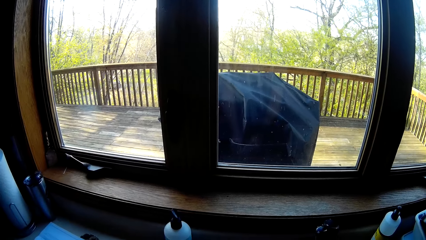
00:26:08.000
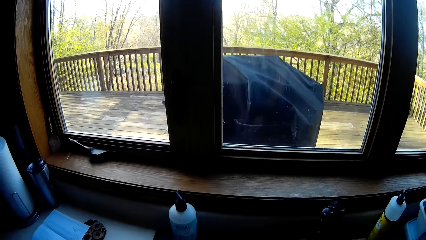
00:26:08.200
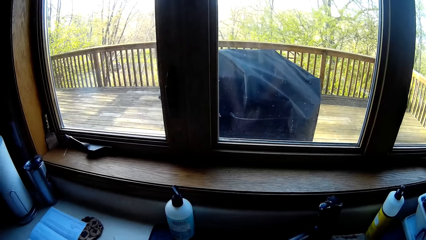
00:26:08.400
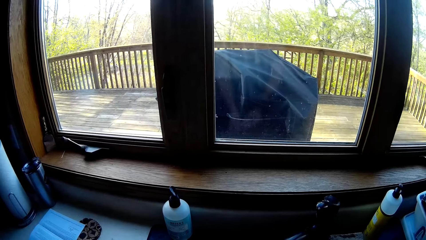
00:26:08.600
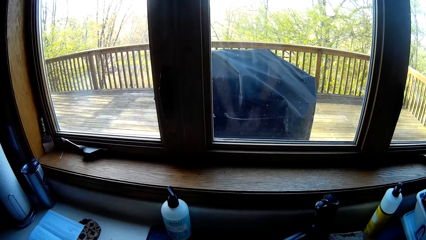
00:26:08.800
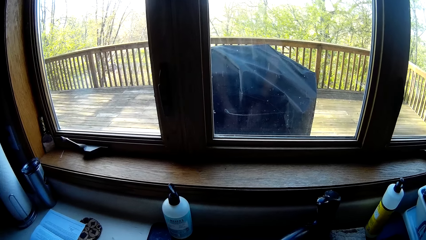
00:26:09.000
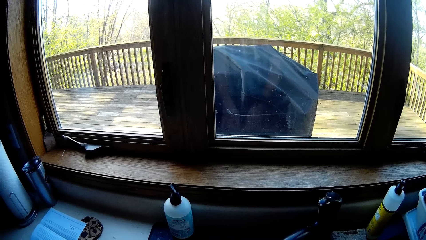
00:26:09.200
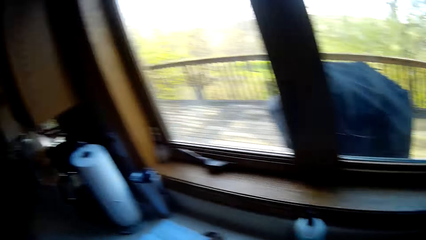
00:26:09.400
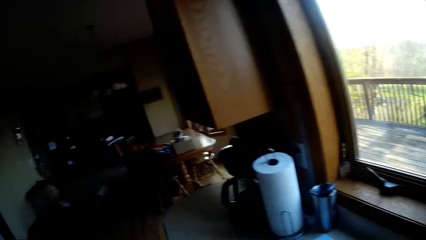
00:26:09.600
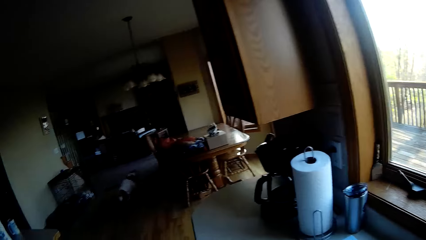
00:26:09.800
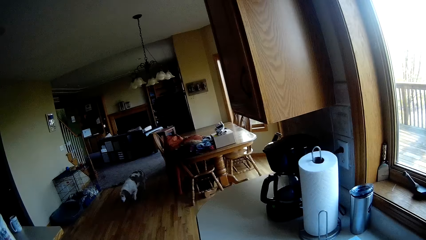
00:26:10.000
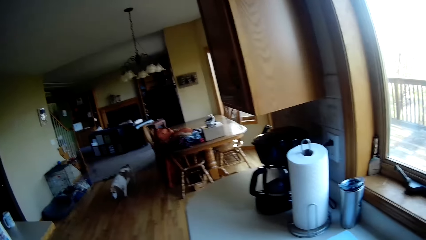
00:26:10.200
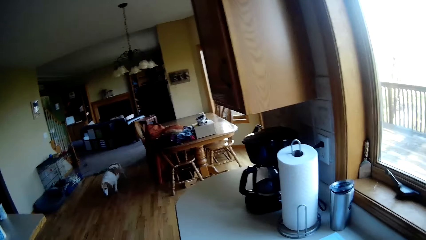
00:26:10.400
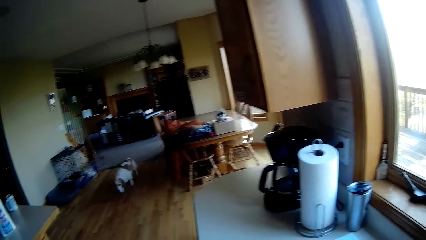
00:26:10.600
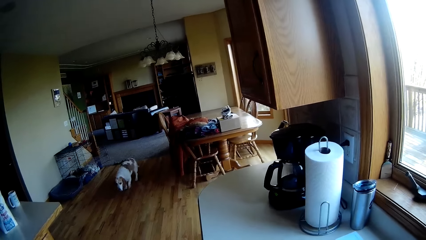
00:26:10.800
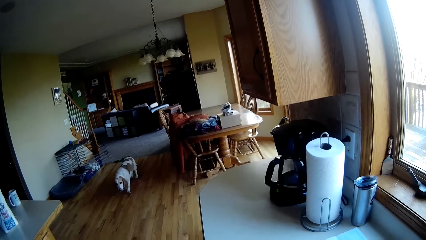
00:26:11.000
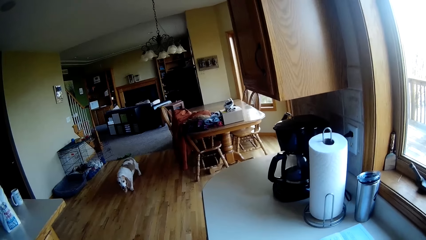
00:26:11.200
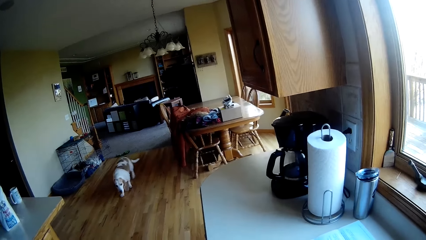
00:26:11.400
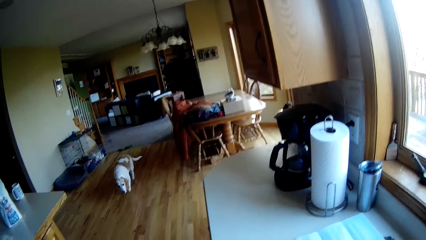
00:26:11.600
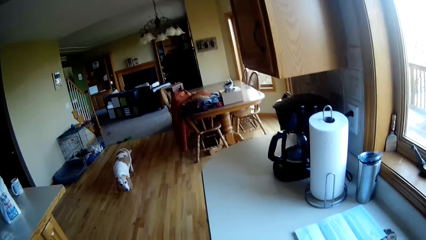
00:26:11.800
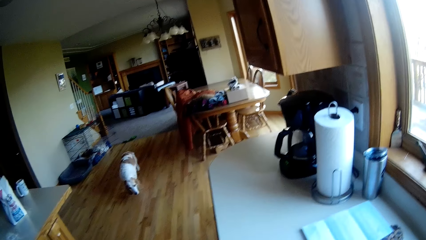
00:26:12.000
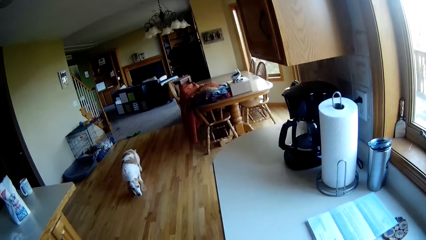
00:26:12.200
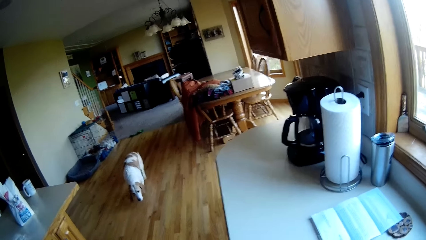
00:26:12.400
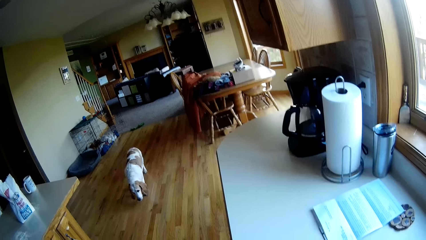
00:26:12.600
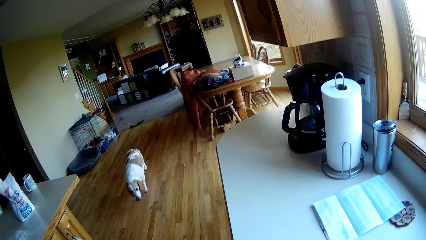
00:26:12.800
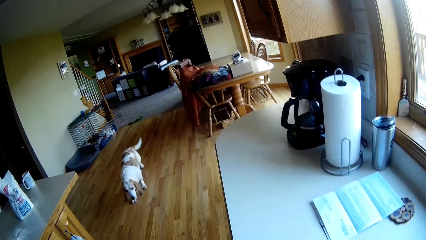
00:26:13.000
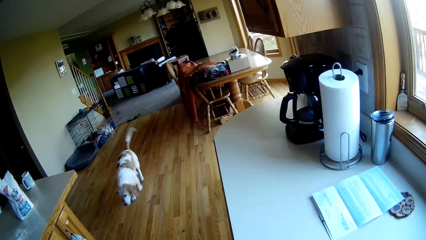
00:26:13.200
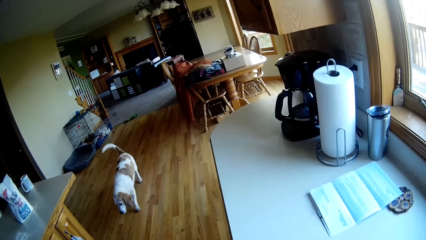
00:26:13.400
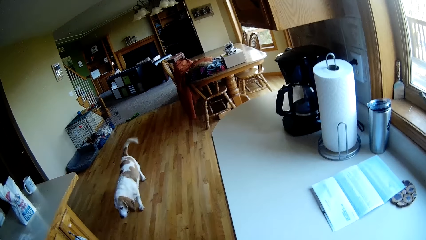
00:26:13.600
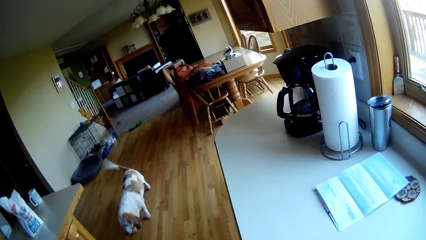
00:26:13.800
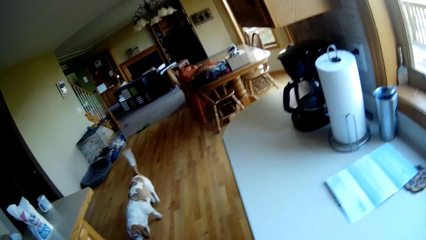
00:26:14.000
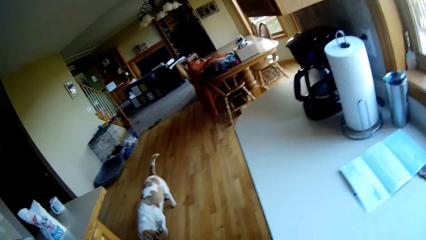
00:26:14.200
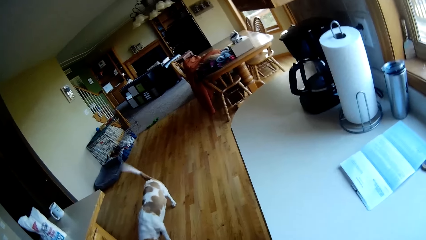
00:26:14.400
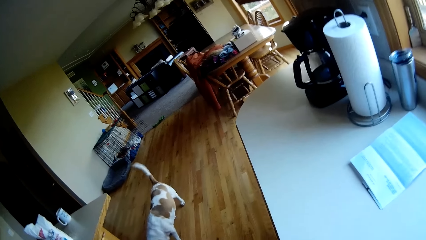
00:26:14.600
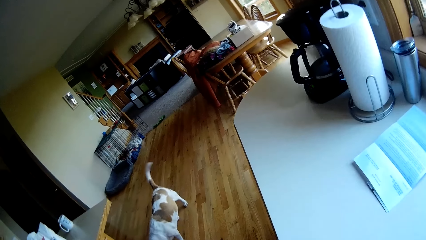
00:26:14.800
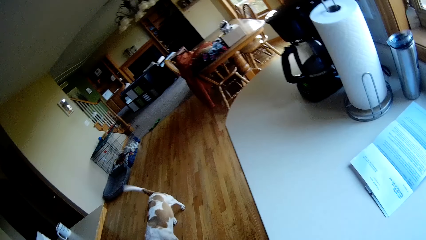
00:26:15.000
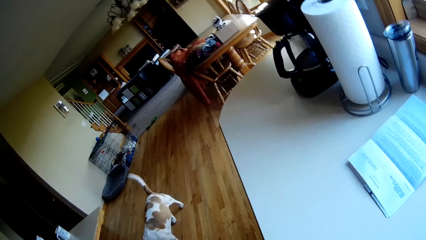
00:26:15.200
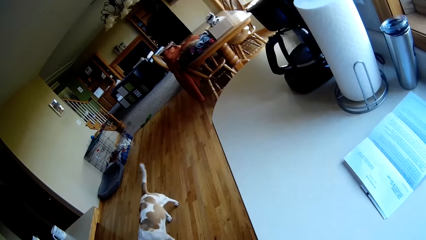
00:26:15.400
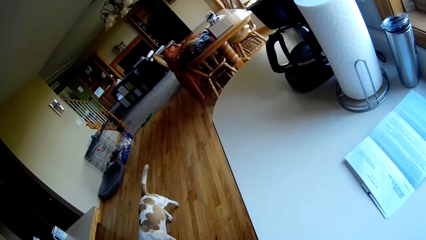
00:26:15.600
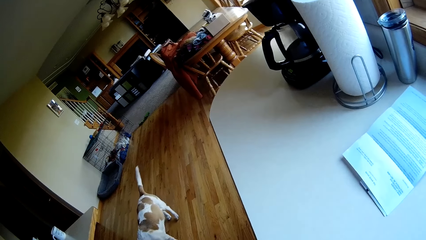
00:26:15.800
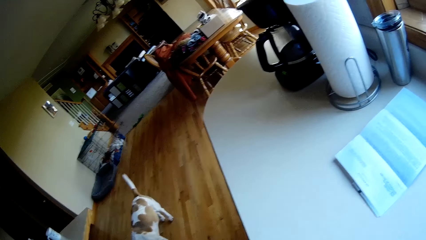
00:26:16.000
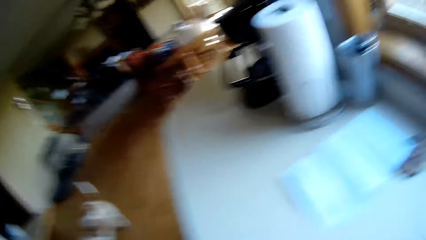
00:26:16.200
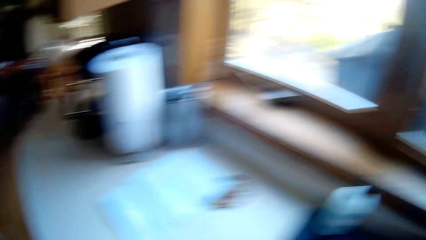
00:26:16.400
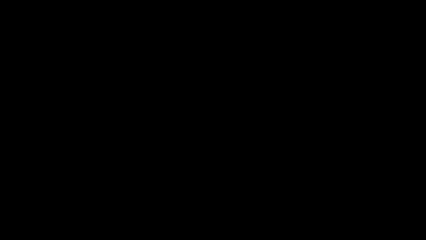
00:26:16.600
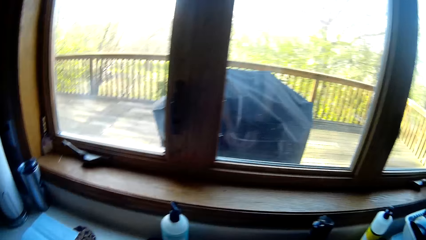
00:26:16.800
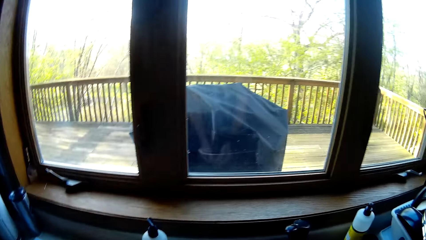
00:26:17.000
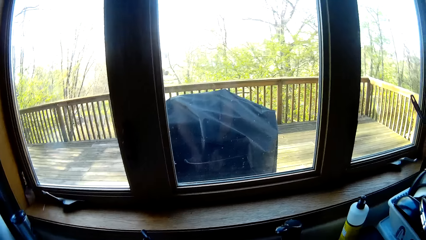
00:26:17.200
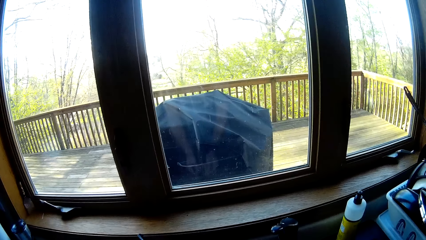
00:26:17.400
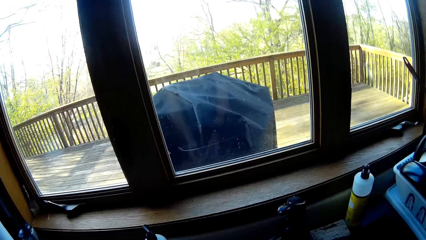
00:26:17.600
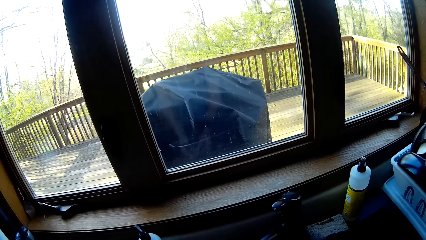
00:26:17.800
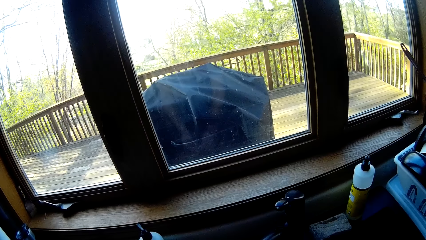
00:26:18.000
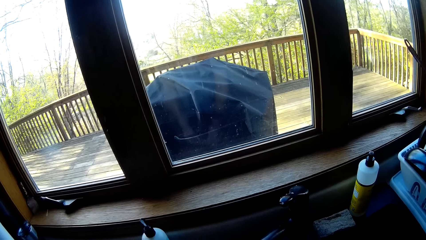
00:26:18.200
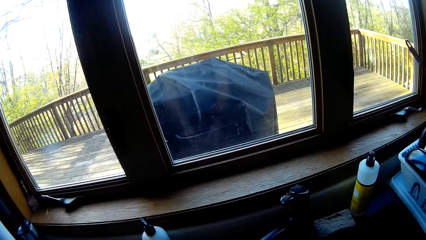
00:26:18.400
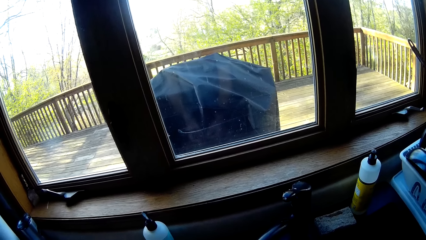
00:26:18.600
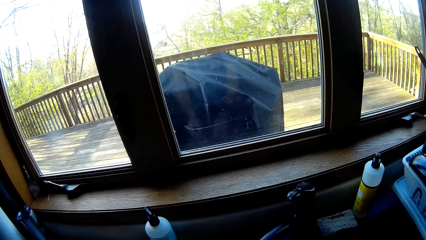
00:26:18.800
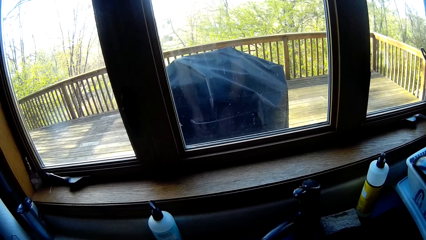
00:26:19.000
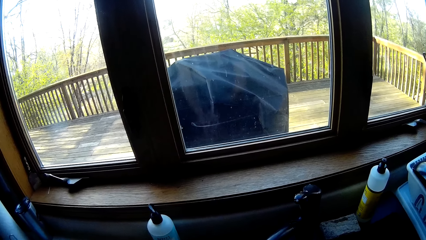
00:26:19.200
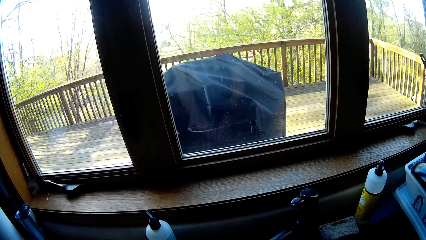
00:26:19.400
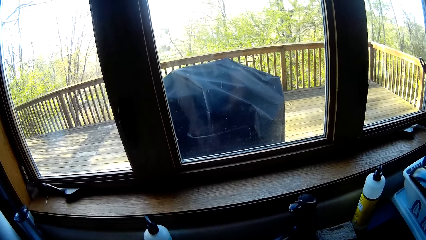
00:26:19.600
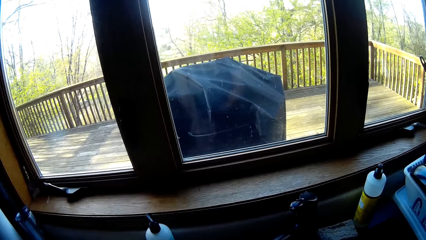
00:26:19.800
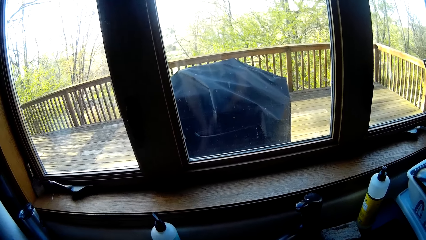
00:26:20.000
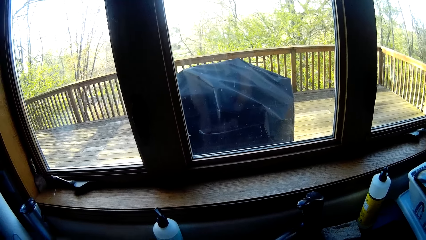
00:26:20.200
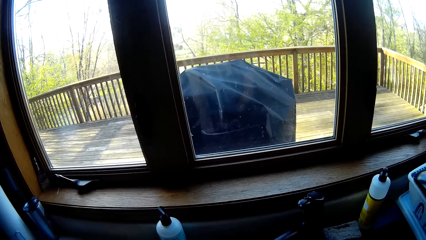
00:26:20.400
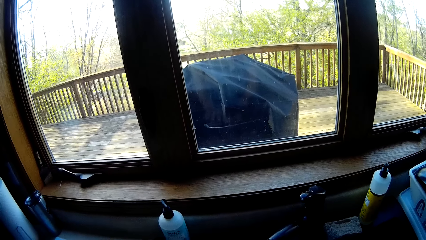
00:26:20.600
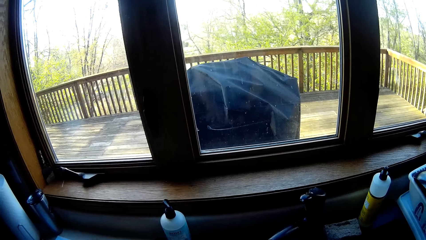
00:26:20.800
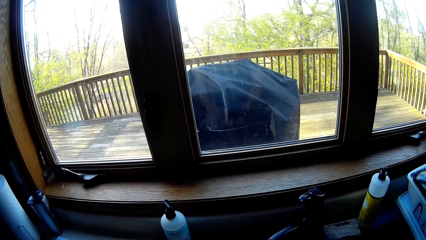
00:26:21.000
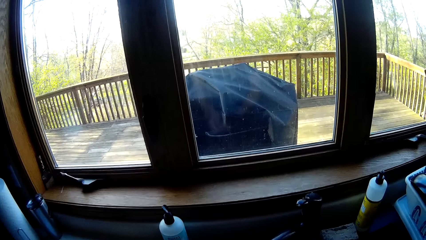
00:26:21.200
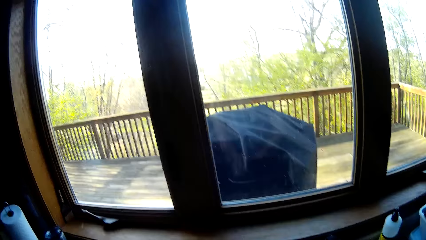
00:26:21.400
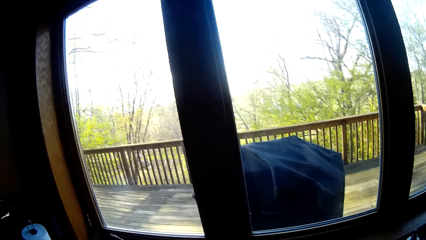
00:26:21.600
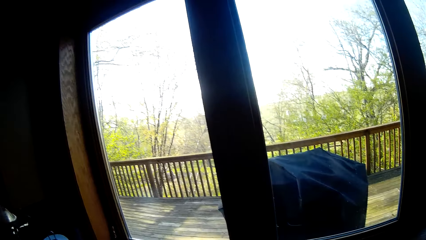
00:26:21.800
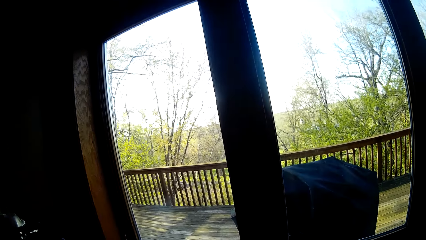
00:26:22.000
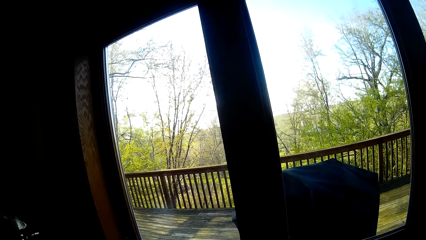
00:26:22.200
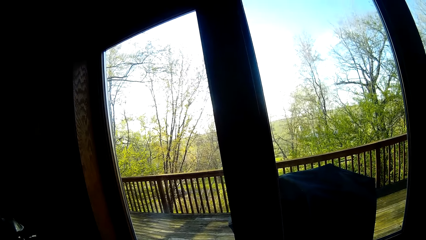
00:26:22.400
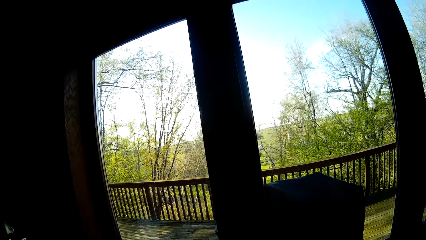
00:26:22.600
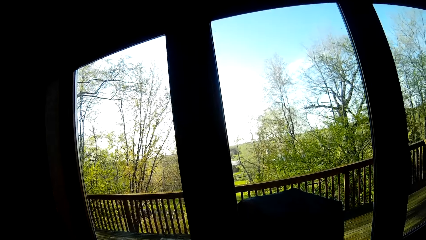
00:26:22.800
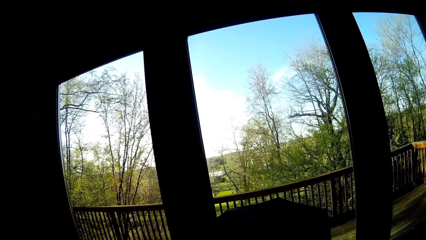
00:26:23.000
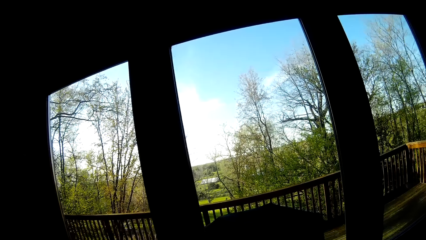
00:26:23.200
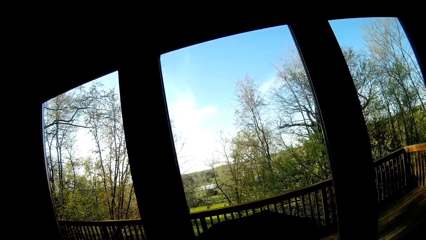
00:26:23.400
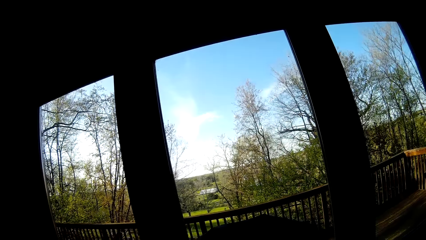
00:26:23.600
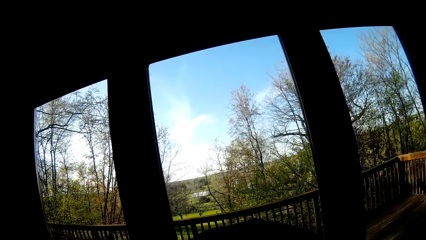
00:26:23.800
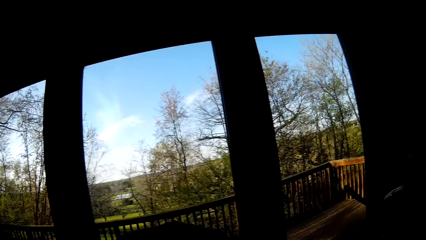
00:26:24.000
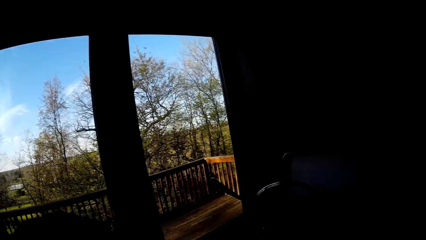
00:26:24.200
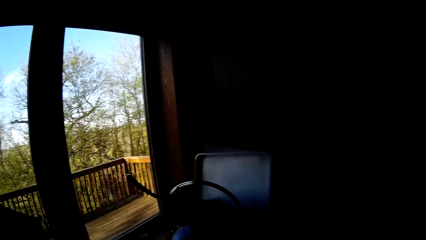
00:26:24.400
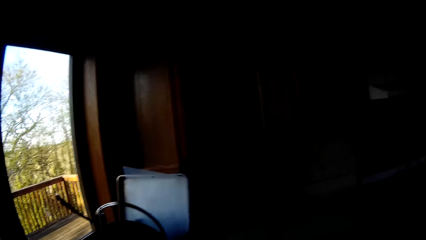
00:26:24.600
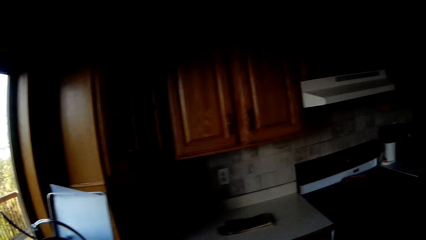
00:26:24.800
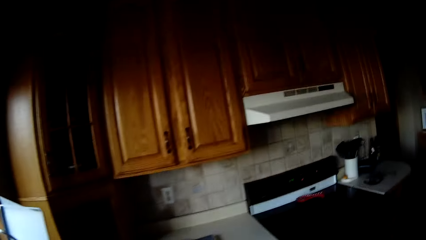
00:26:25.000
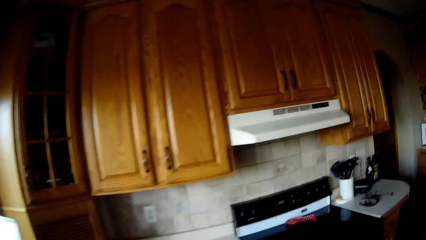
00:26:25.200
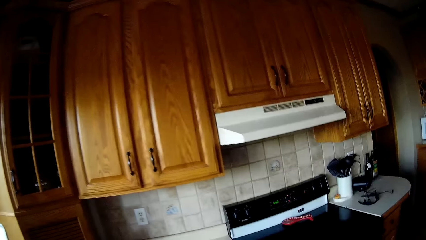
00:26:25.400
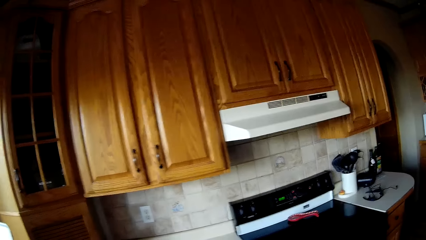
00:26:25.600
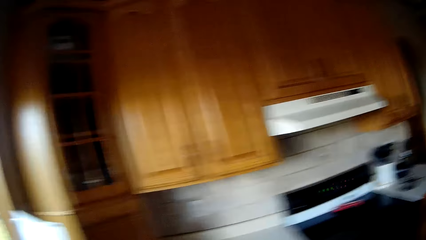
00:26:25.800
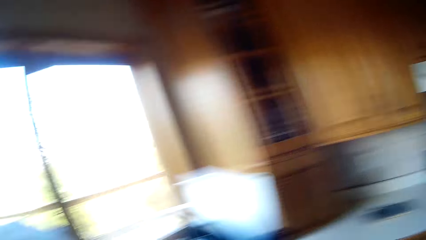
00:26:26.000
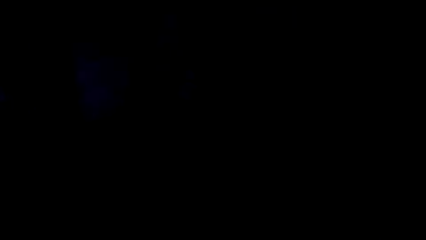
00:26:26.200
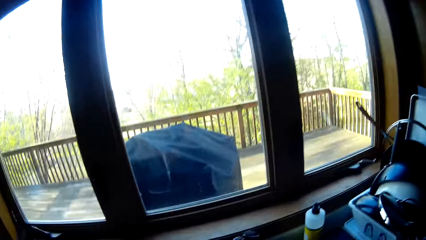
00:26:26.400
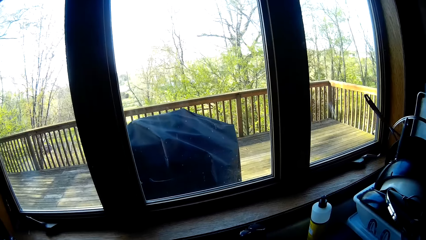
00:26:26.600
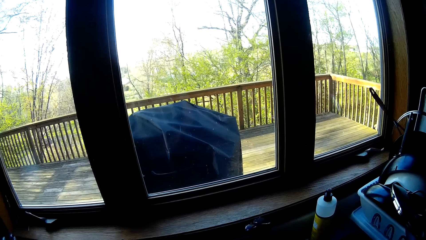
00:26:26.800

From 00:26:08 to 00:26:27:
The camera wearer washes the hands. They look at the pet. They talk to the dog. They wash the hands. They turn to the right.
